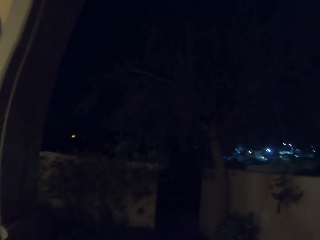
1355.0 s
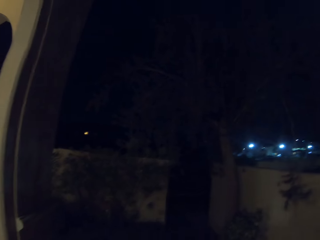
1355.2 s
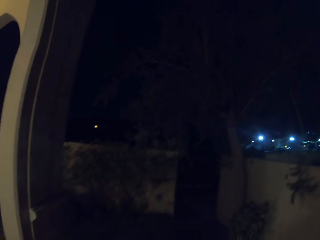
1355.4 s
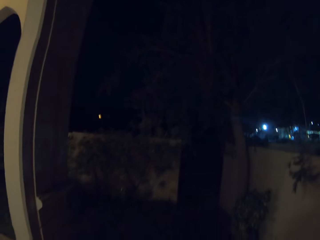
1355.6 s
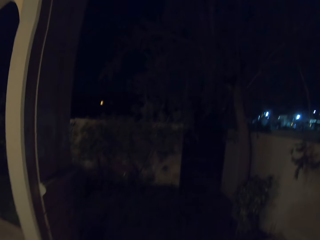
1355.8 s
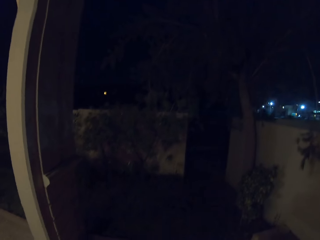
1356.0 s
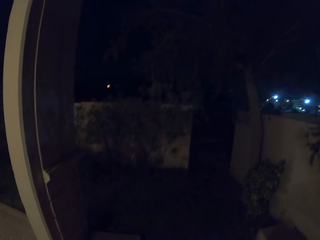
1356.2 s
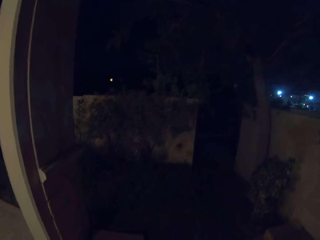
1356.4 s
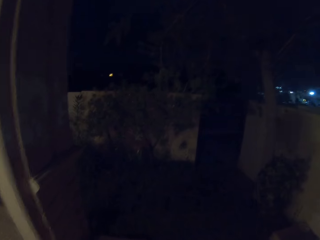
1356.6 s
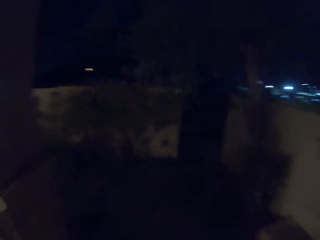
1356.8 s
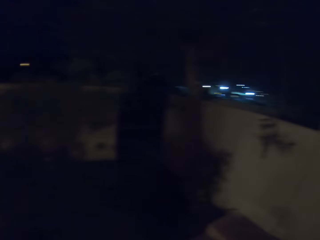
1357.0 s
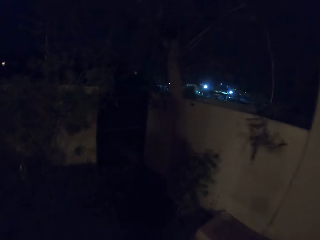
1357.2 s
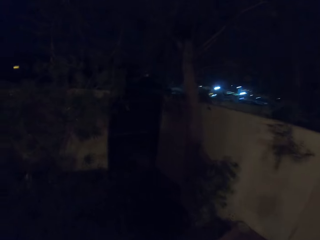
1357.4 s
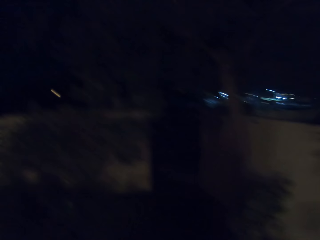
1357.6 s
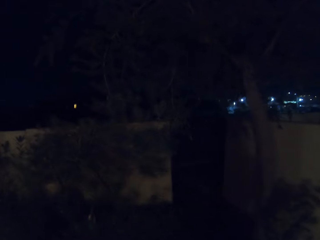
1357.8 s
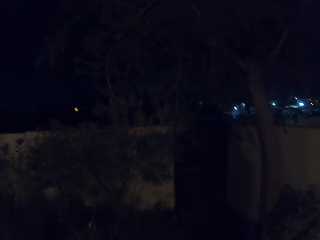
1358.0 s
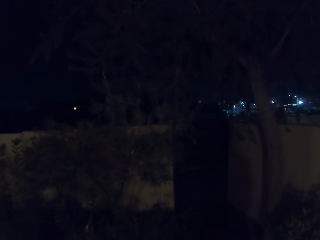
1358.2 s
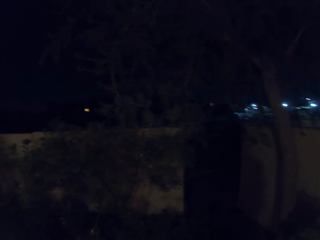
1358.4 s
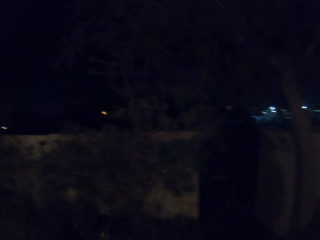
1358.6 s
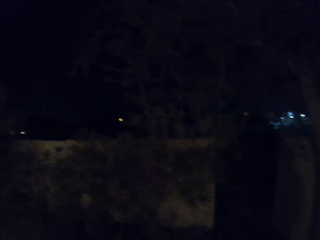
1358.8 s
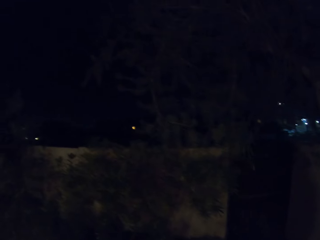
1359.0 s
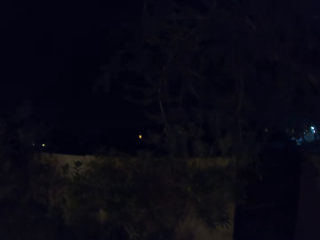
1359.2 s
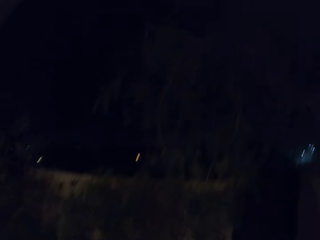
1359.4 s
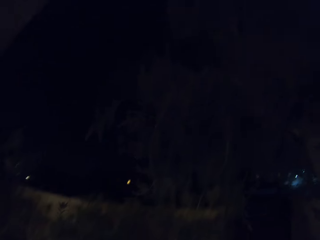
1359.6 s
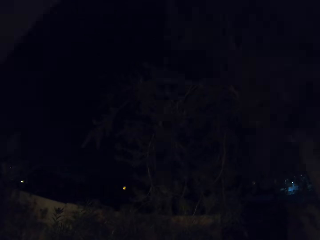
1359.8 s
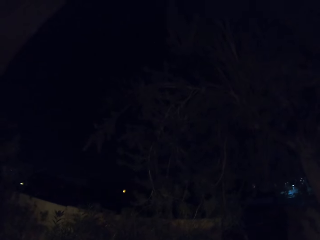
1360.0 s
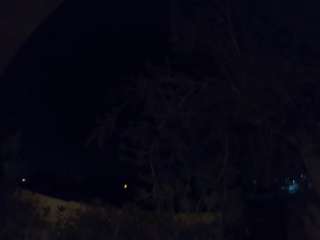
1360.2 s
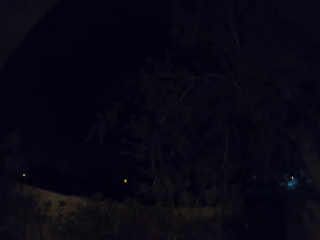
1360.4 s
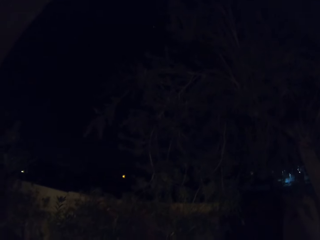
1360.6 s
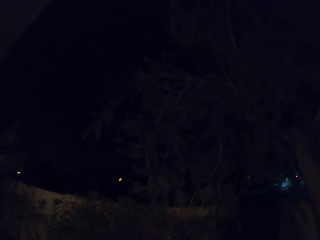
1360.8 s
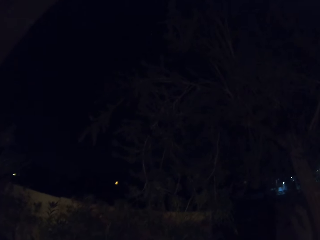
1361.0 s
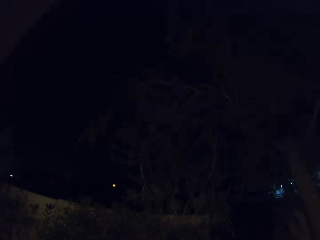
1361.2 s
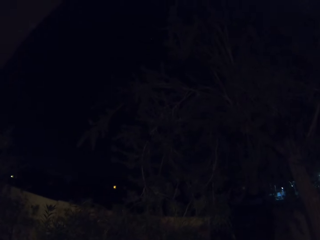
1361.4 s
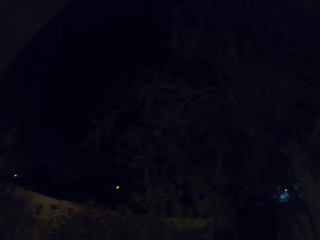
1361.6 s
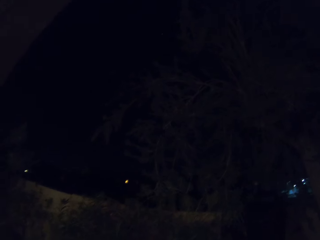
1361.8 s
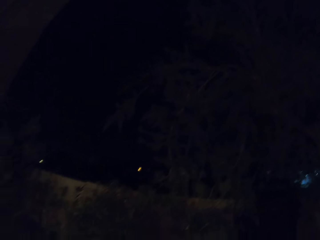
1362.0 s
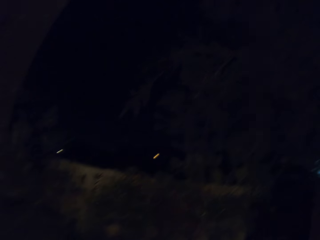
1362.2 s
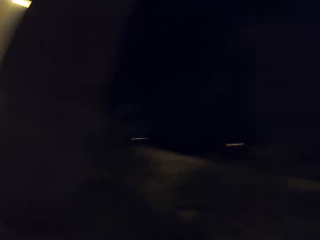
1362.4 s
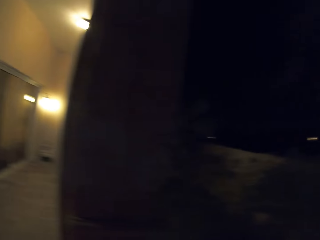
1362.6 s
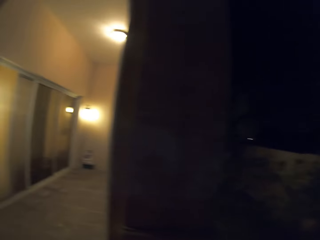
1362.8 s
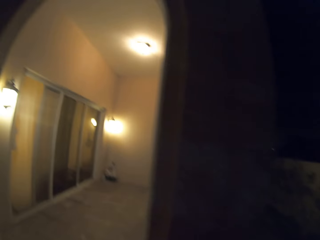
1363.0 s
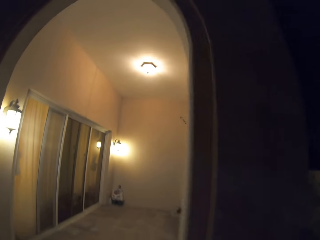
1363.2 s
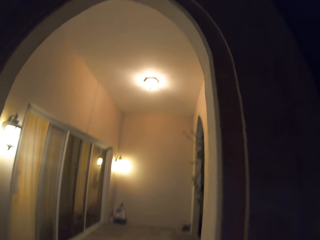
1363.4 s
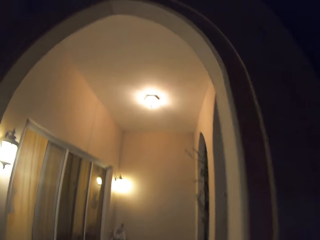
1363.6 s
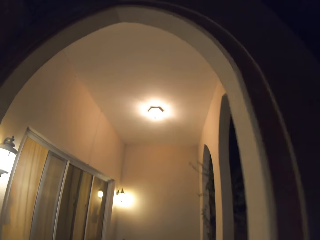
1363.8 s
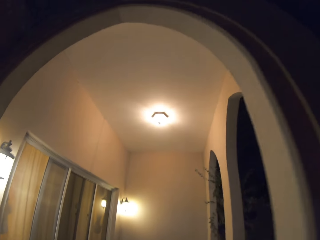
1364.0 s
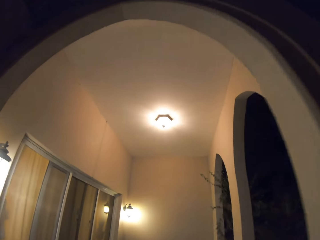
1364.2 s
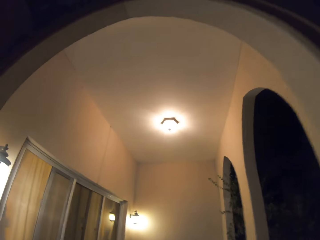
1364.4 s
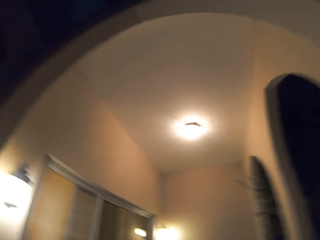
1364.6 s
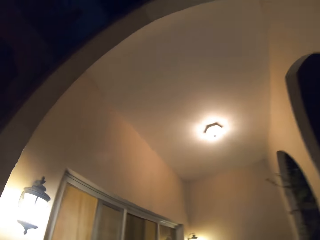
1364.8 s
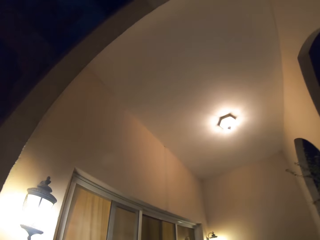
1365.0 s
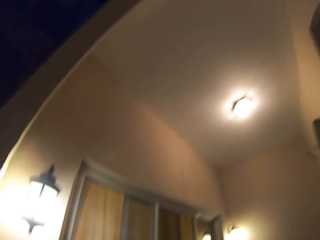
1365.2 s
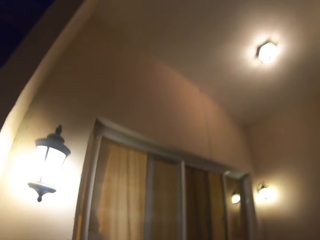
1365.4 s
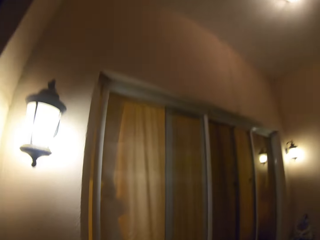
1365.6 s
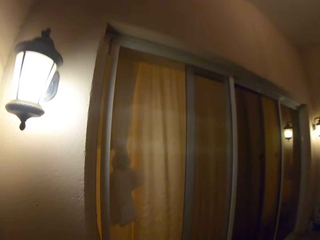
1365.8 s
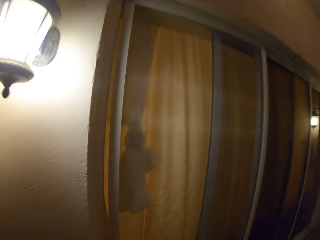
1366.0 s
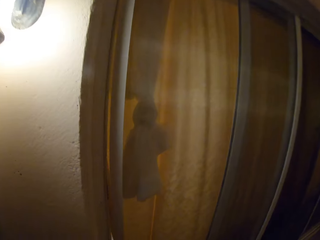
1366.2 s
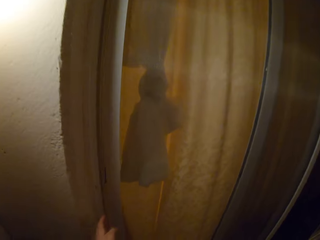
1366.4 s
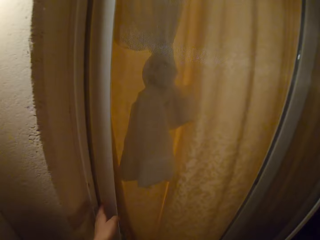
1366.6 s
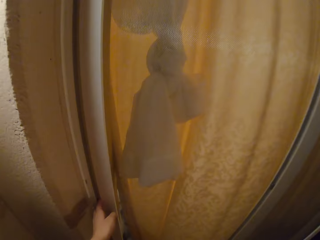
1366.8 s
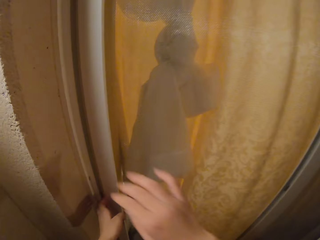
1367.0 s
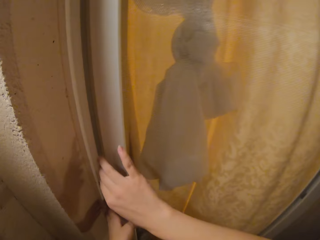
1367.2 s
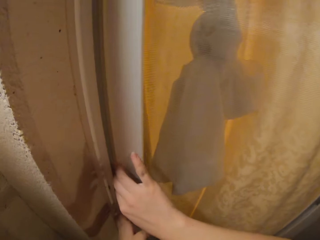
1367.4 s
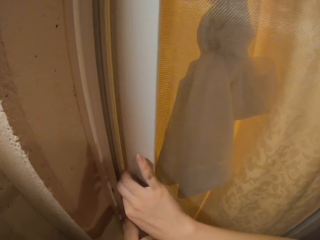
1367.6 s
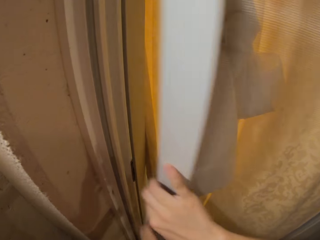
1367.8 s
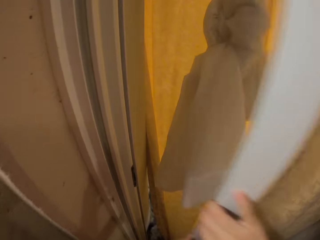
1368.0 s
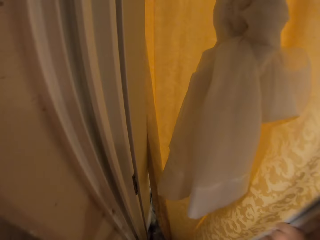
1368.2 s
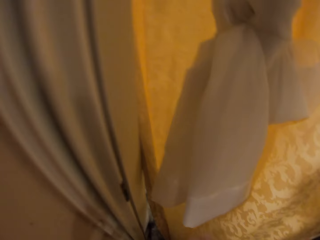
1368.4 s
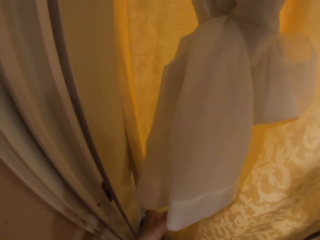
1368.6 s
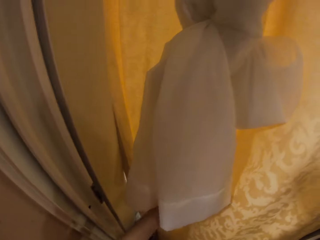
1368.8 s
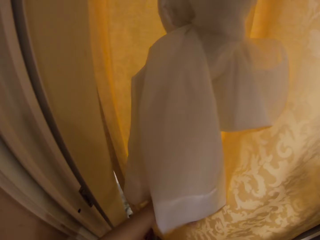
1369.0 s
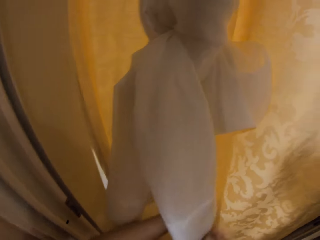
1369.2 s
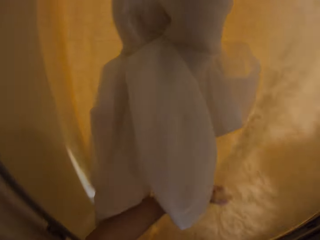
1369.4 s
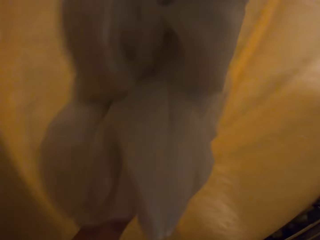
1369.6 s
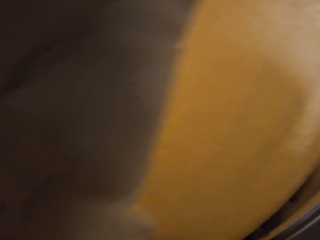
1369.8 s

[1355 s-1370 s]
The camera wearer walks and looks around. They walk and open the door.

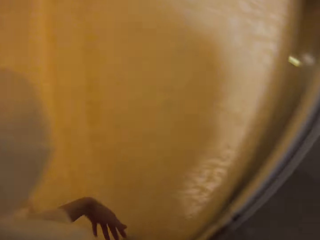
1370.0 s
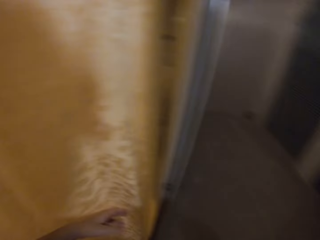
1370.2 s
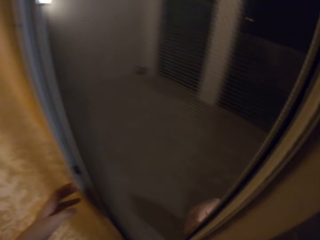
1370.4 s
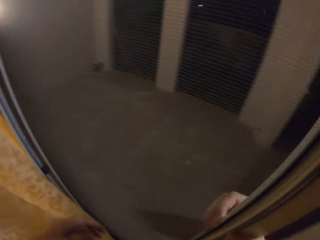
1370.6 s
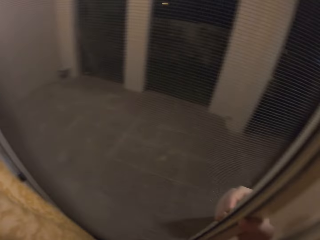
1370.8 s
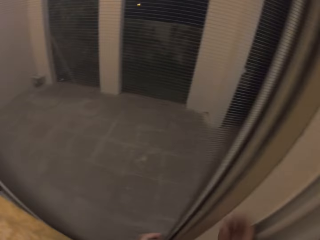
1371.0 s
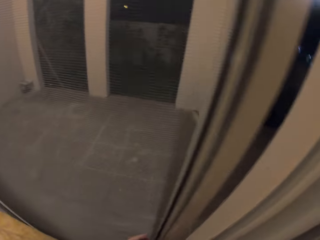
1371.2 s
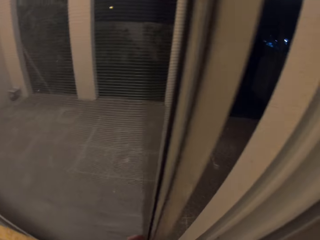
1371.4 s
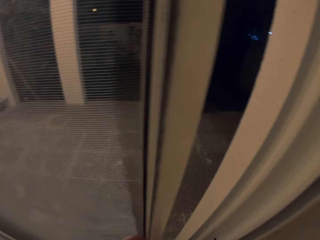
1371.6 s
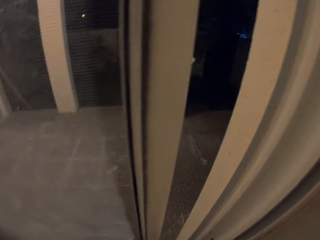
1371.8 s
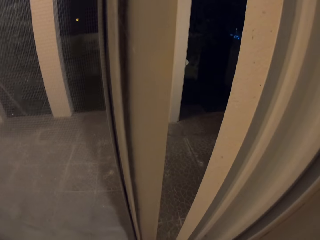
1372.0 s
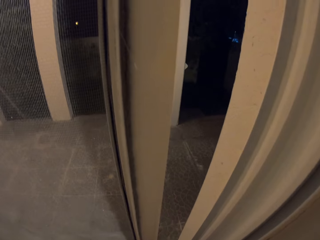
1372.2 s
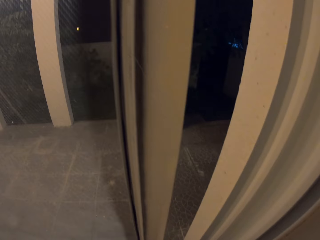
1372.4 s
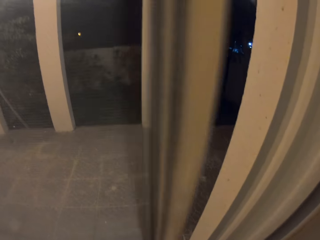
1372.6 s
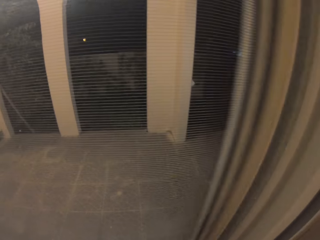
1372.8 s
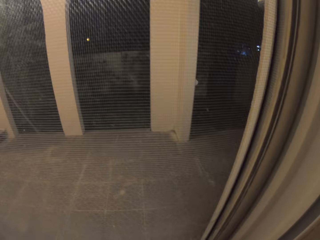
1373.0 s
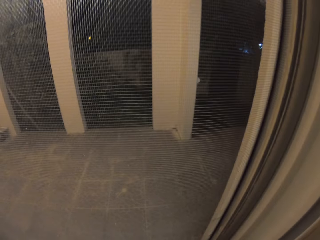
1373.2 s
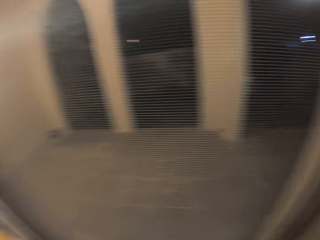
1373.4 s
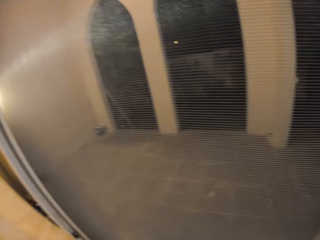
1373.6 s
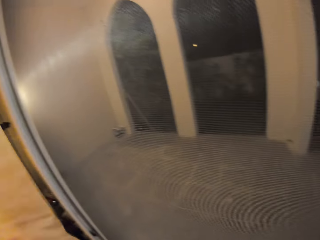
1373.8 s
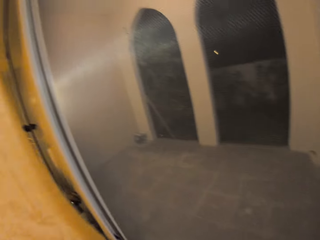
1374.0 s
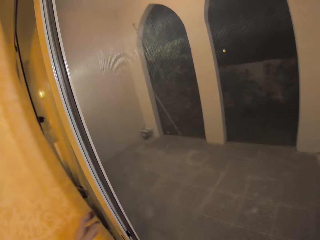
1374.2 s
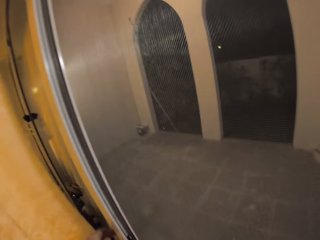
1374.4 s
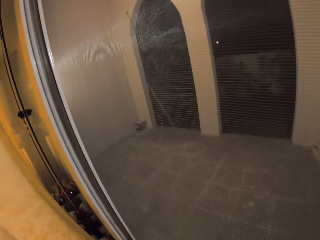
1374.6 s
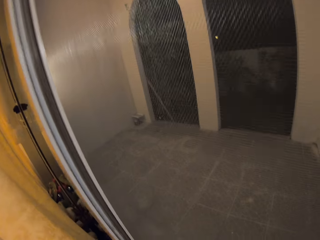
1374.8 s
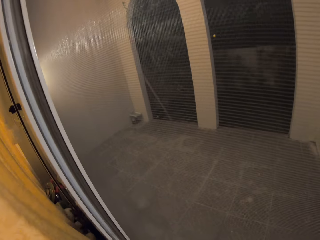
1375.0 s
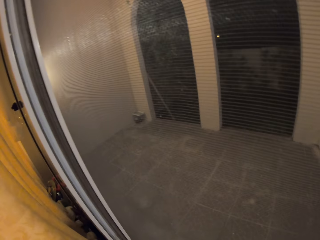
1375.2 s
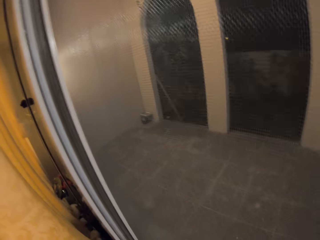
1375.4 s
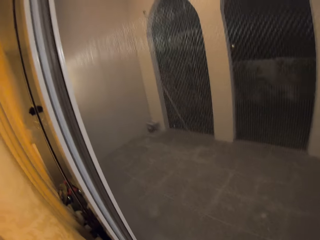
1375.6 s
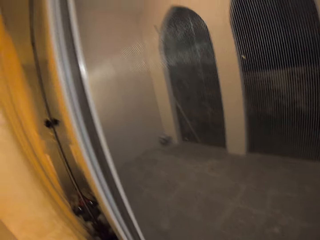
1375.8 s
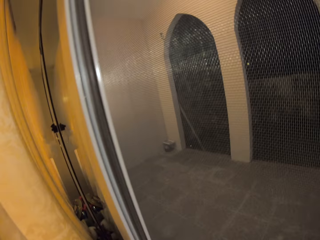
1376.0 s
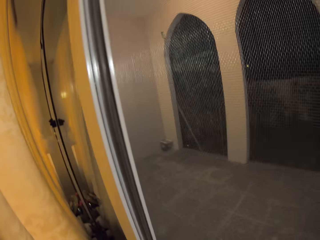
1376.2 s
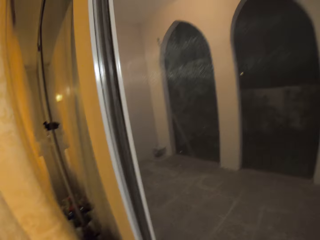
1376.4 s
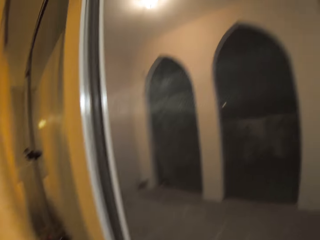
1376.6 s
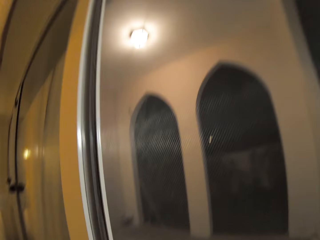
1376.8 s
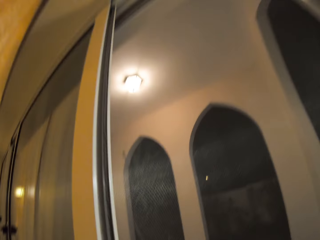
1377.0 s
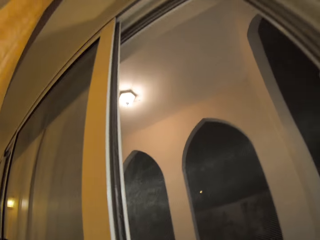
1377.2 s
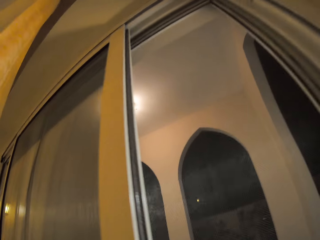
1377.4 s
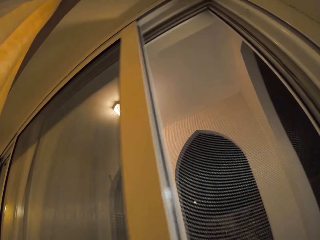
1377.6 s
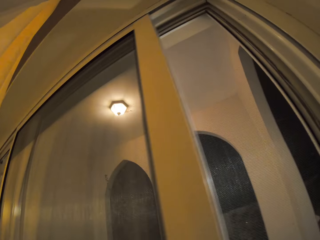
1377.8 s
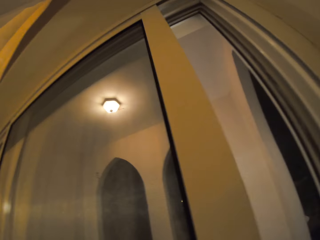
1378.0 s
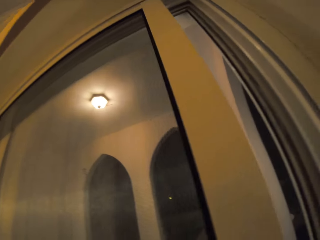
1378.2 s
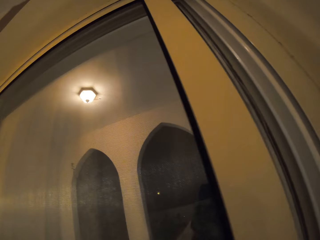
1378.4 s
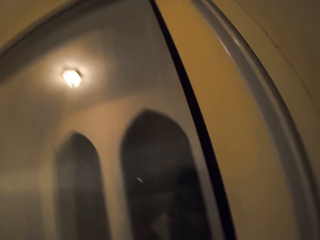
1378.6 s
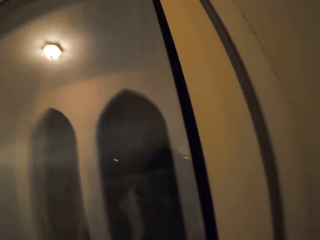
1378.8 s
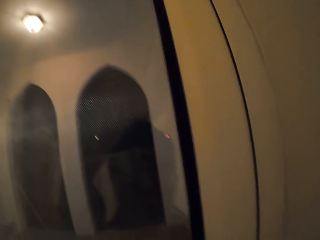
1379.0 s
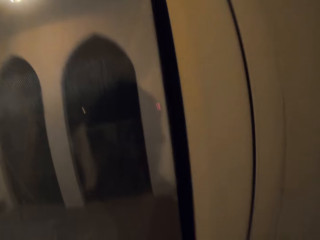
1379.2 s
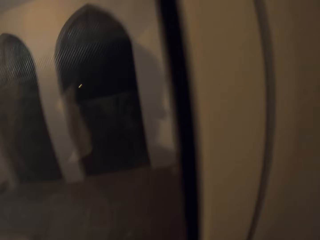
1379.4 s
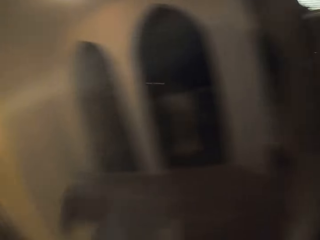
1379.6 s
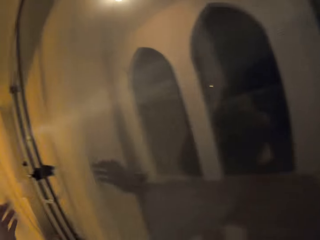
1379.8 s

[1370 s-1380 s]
The camera wearer opens the door and walks around.
